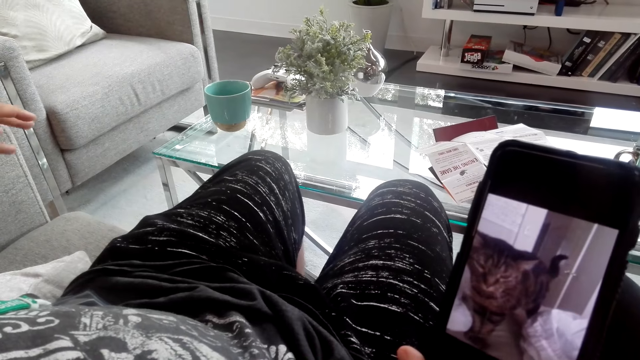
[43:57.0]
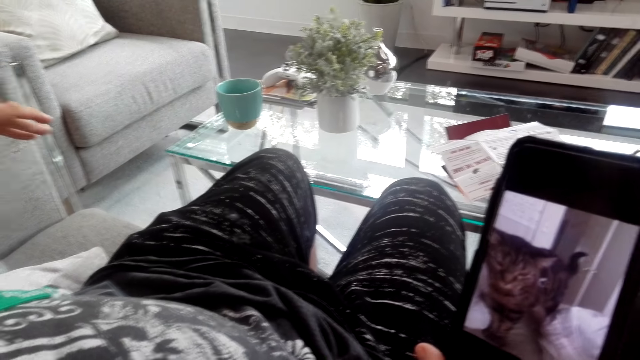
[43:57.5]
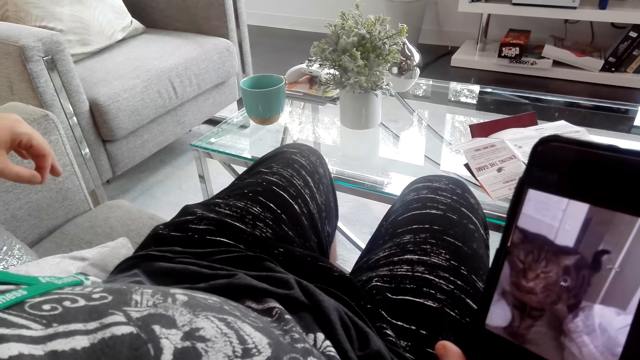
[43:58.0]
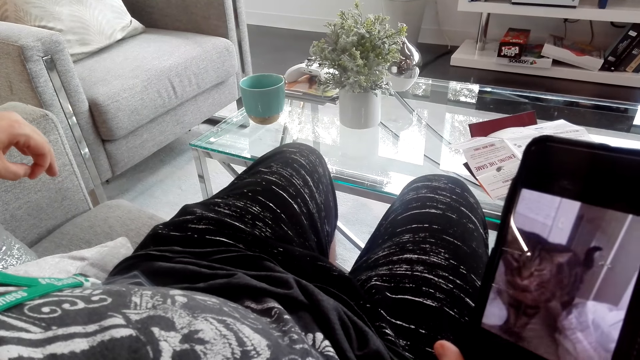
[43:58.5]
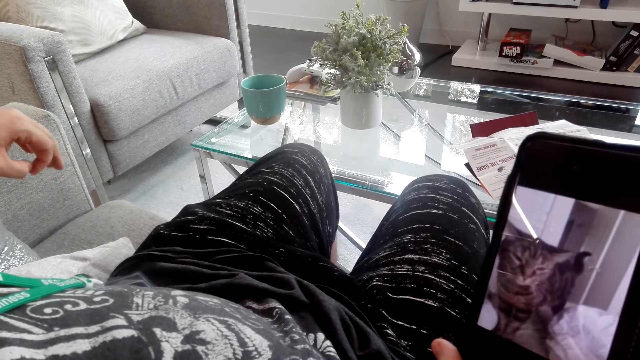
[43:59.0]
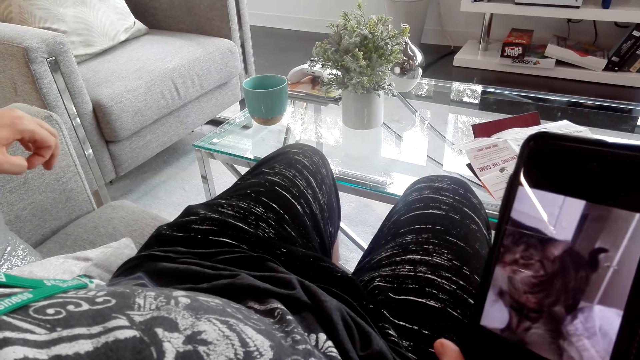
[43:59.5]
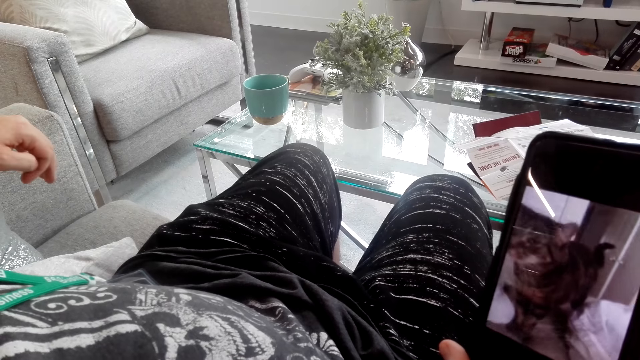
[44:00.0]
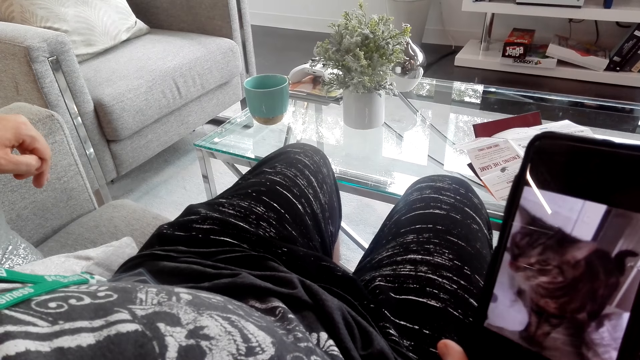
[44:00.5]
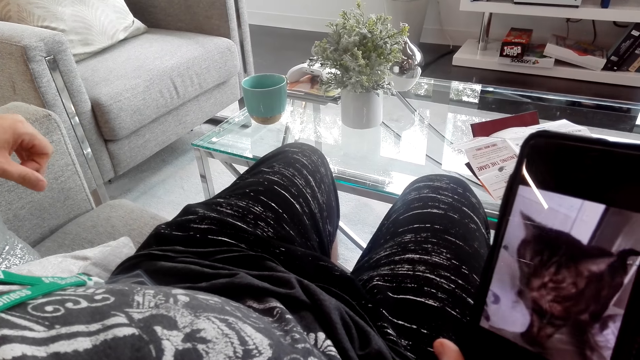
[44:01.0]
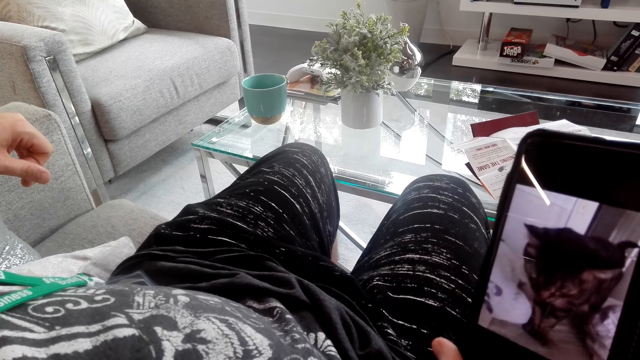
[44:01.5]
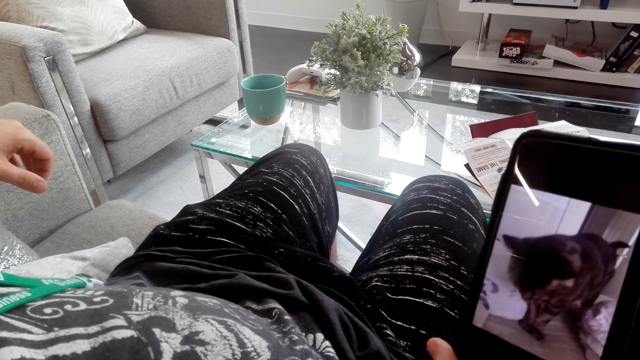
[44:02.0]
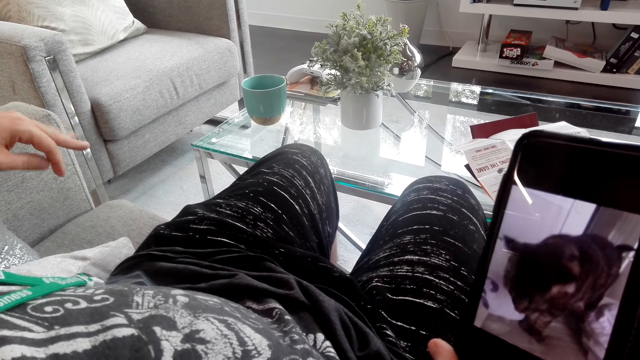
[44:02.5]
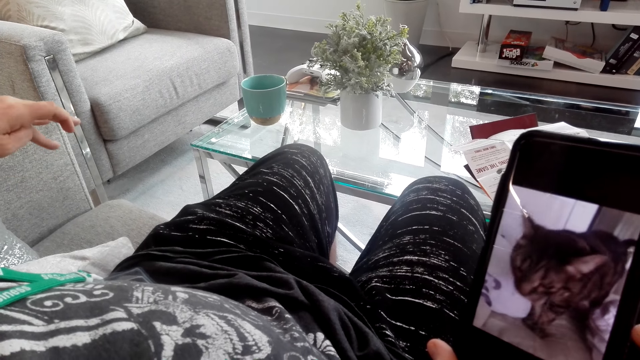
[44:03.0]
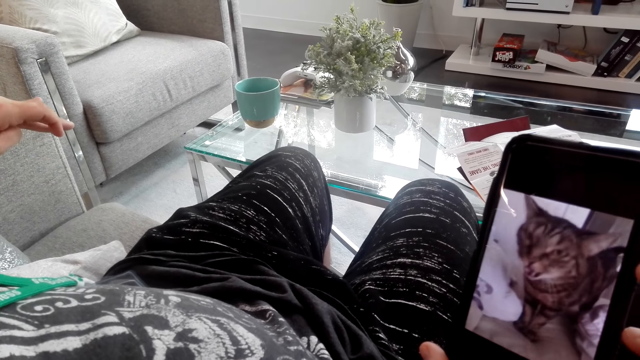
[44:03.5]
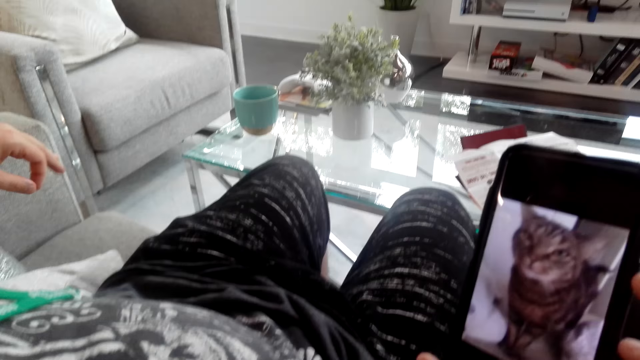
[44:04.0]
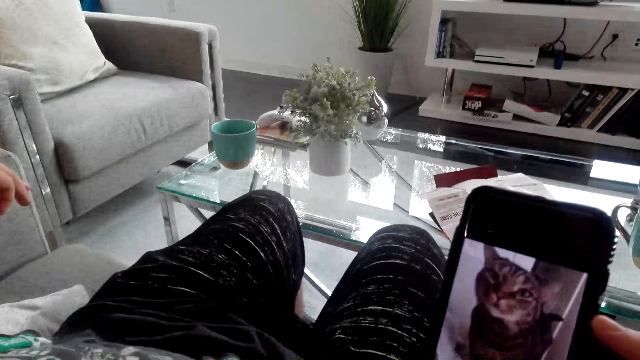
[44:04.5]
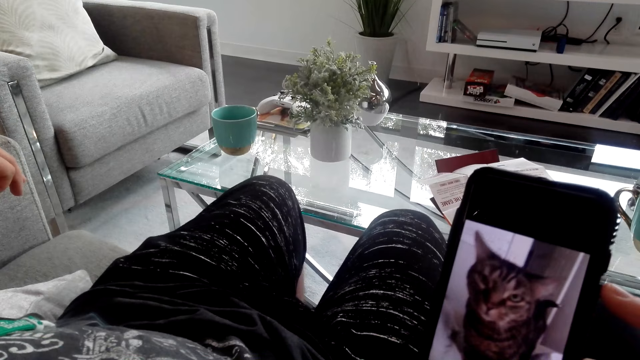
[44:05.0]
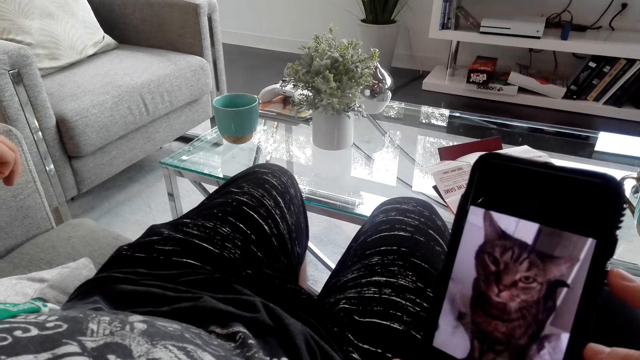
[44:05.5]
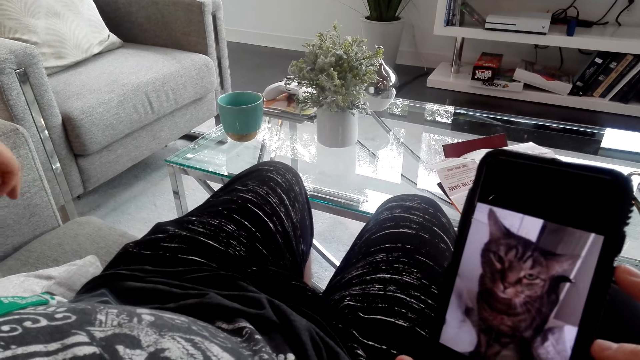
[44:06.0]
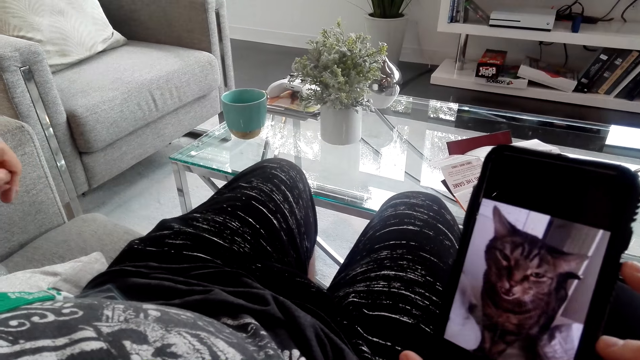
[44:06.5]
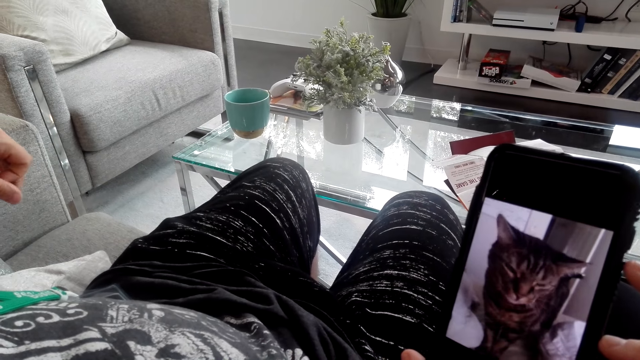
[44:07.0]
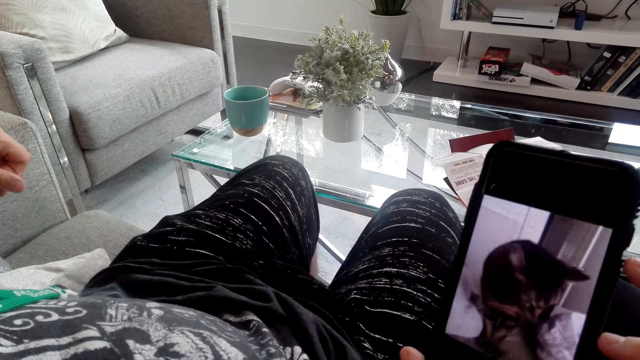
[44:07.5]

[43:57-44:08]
The camera wearer watches a video on a phone.

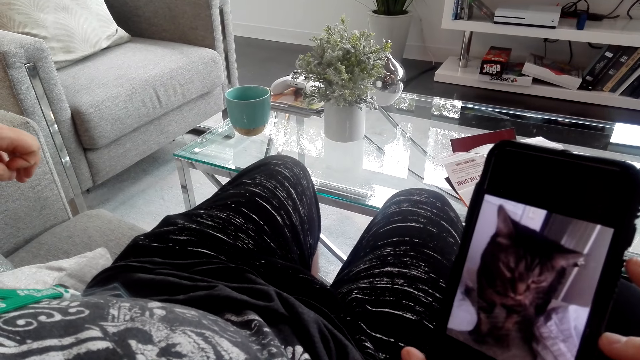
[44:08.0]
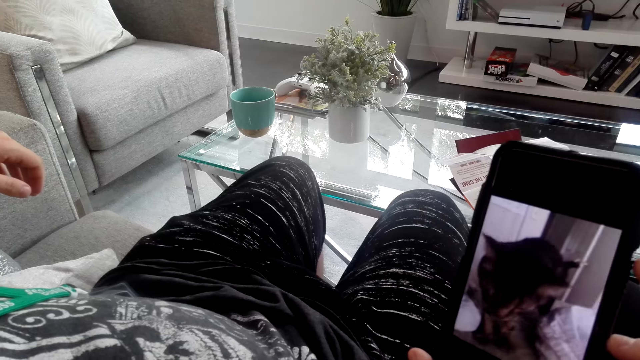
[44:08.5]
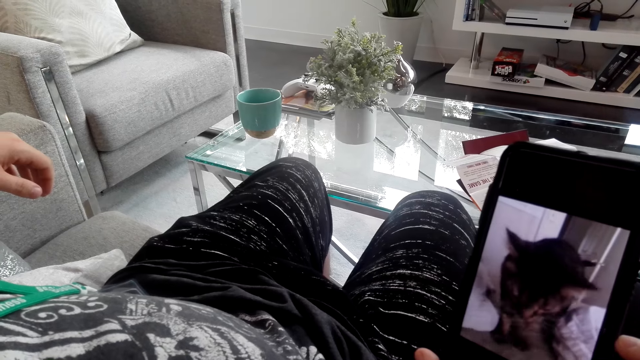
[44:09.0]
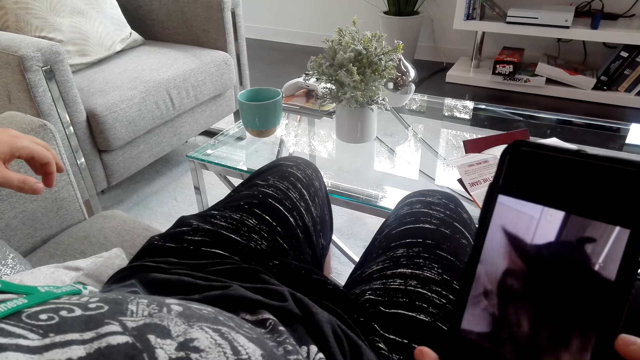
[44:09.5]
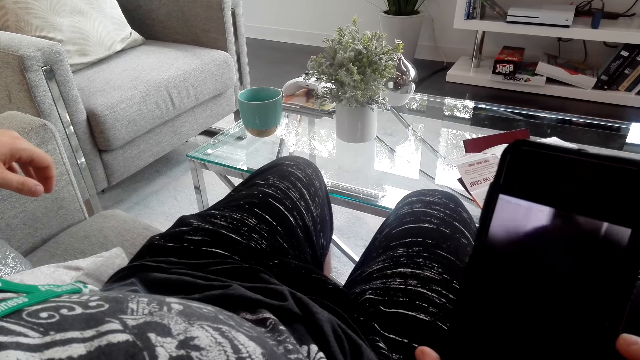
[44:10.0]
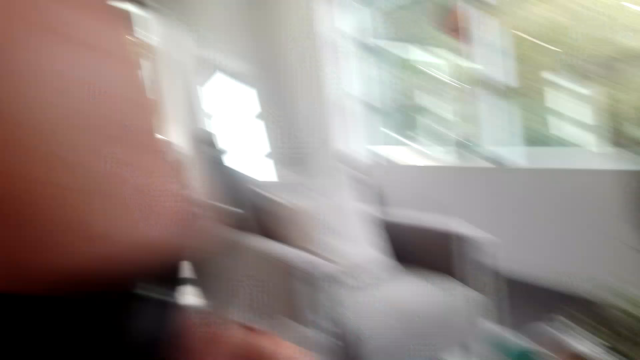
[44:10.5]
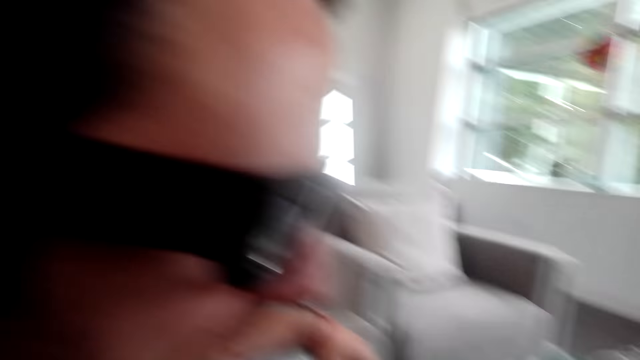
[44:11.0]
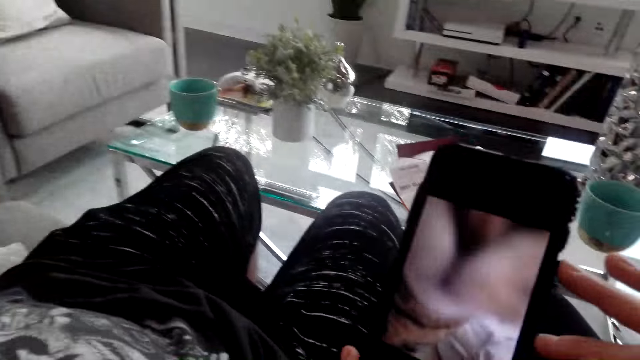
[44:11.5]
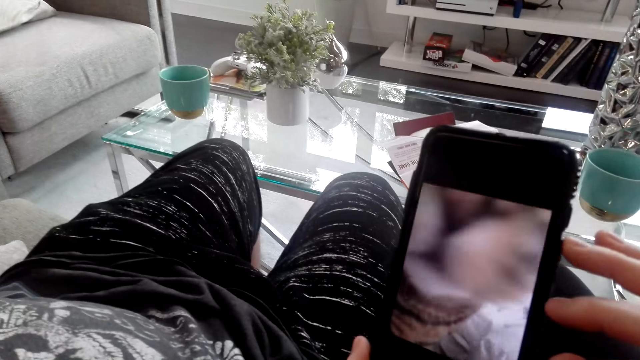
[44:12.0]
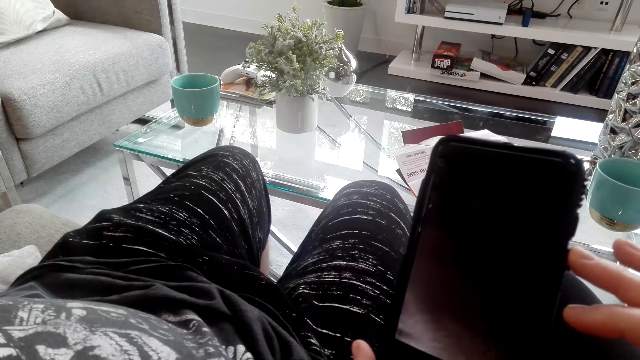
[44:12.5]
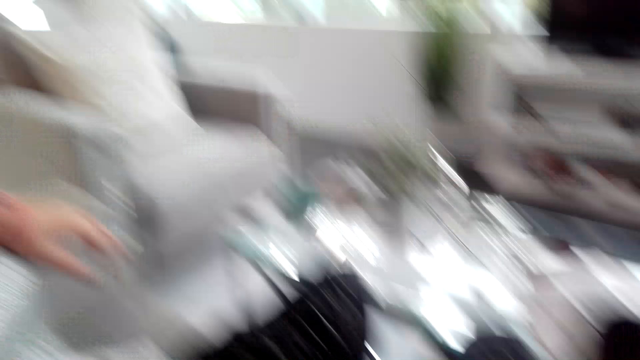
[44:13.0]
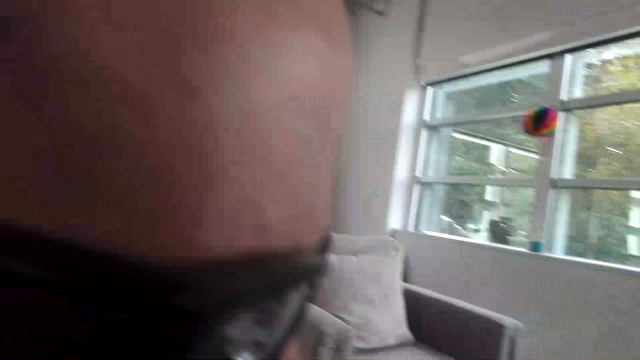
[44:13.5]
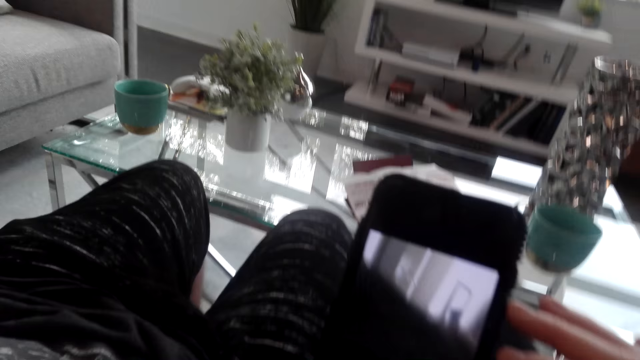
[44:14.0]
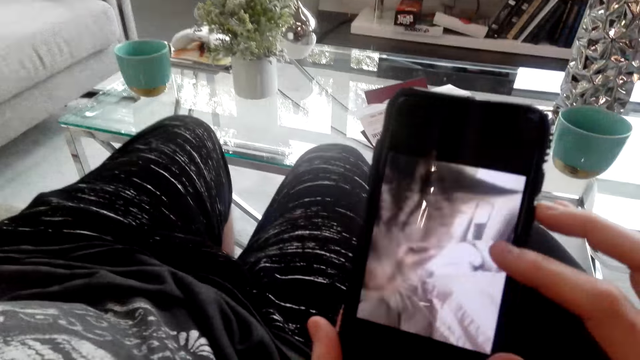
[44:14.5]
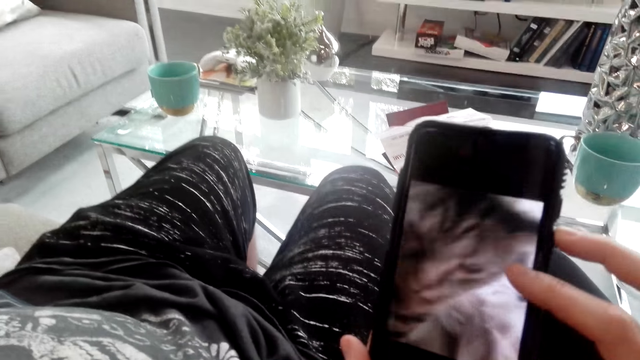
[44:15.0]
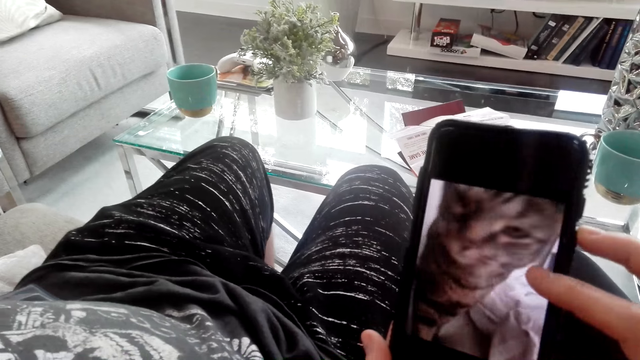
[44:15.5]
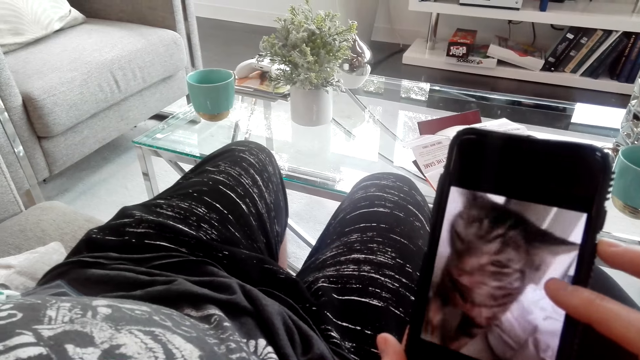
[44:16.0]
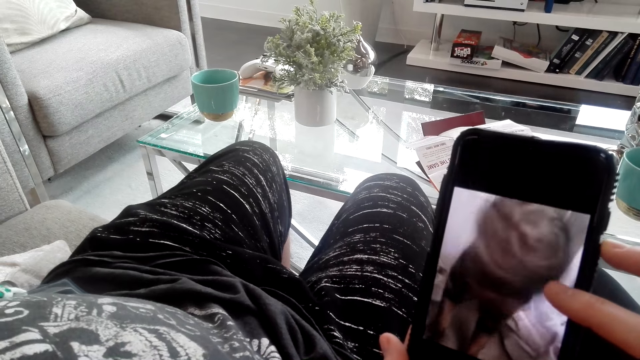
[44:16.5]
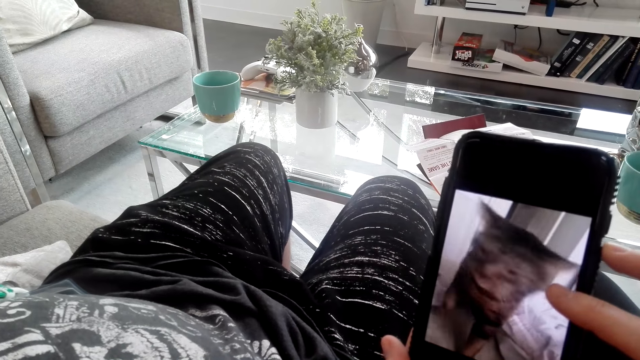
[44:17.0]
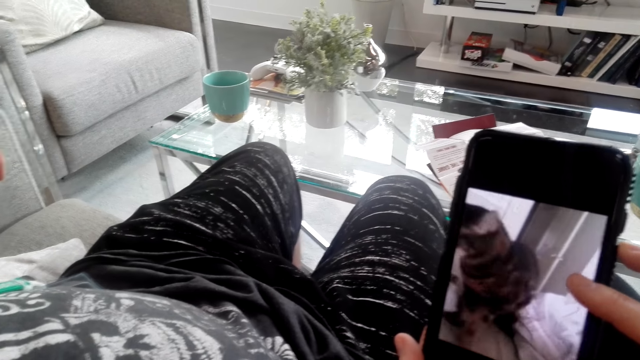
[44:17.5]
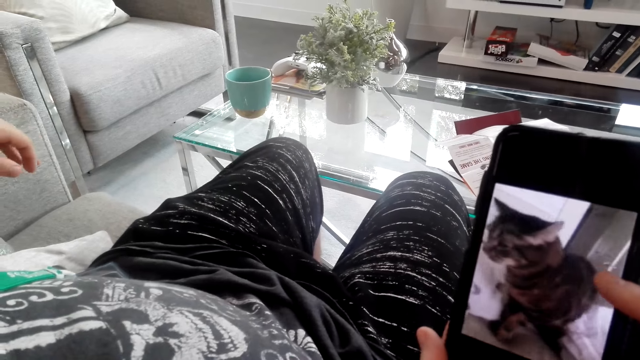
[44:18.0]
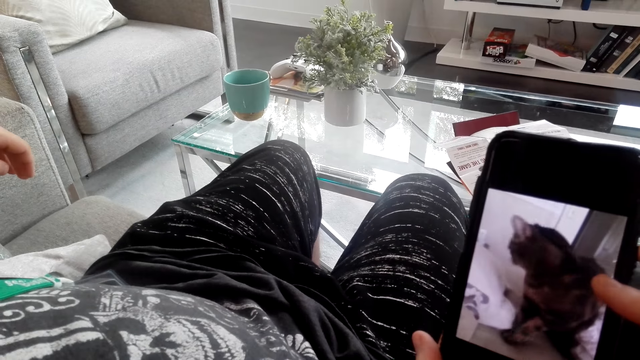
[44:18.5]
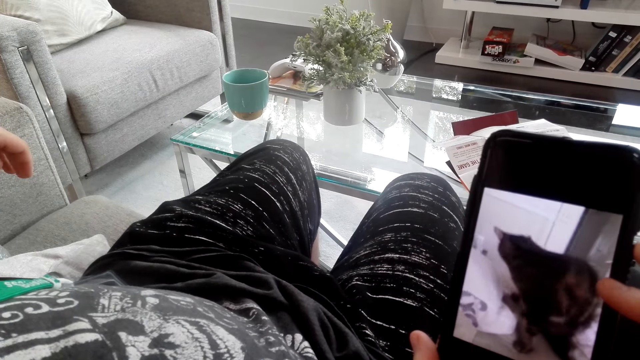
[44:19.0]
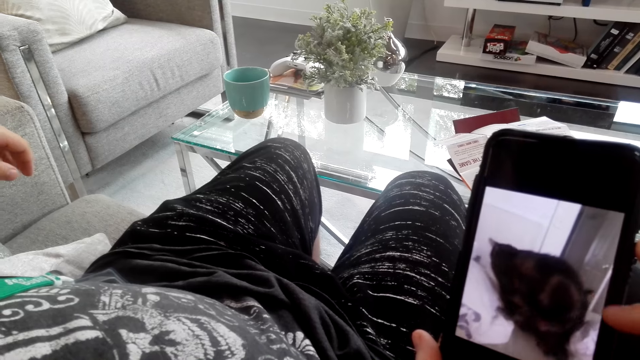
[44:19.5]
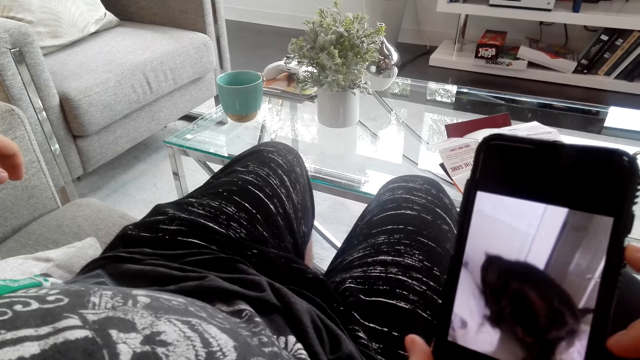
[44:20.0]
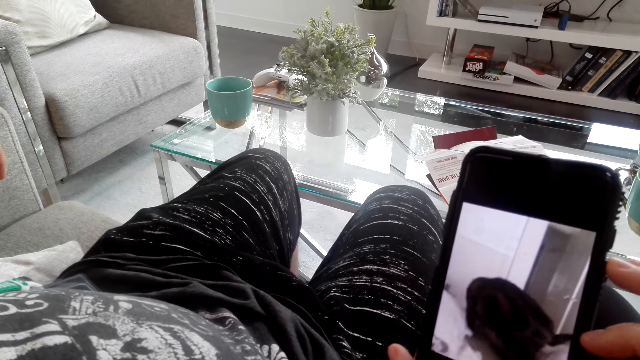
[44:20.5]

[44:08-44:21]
The camera wearer turns around. They watch a video on a phone.
